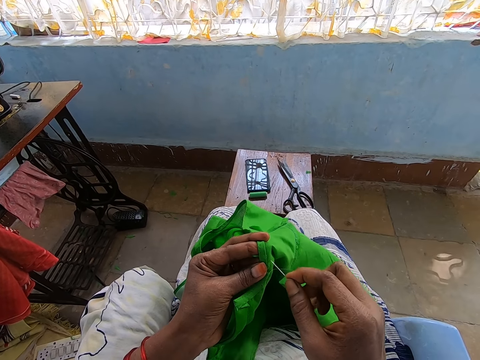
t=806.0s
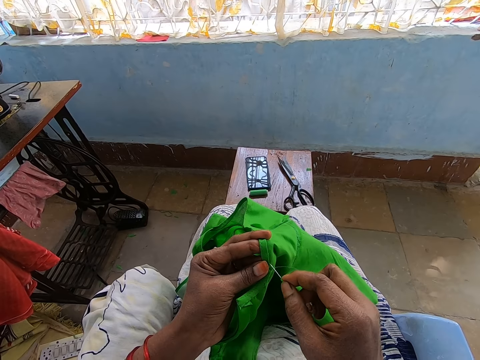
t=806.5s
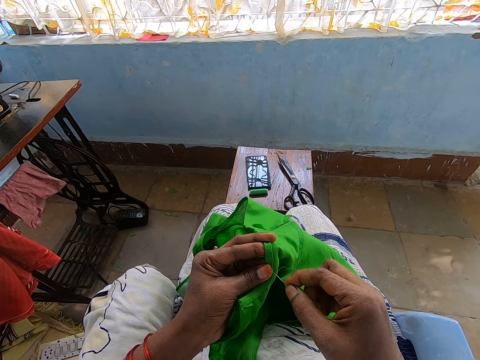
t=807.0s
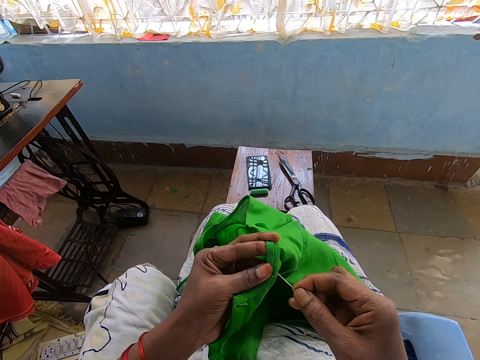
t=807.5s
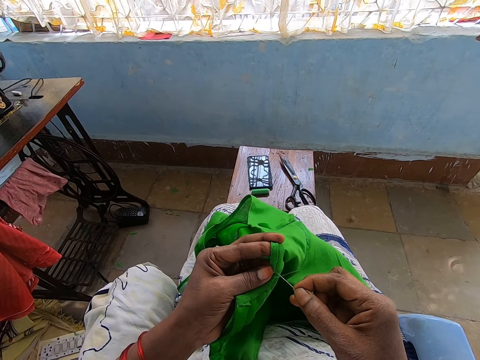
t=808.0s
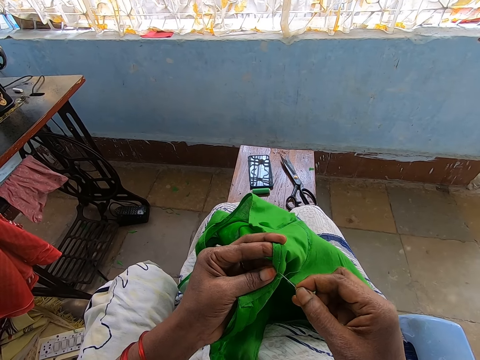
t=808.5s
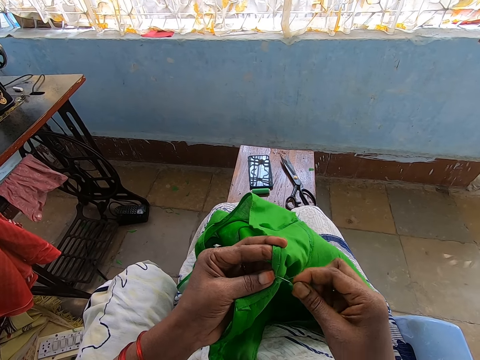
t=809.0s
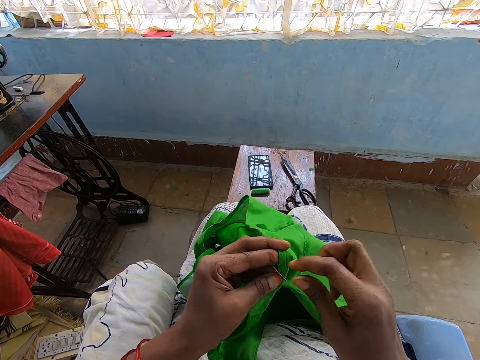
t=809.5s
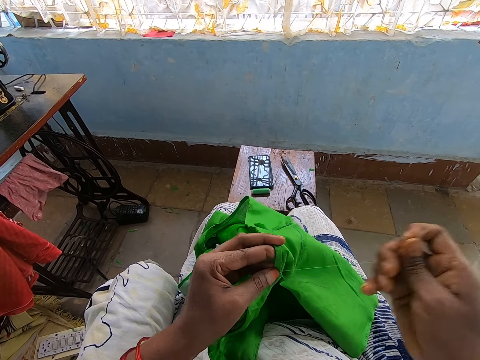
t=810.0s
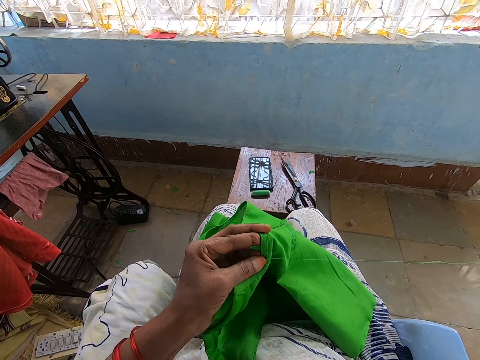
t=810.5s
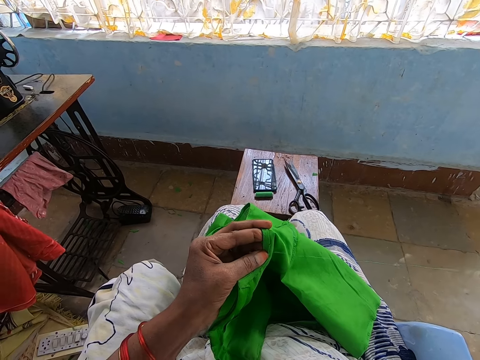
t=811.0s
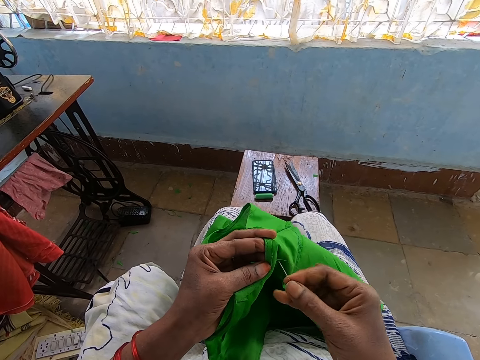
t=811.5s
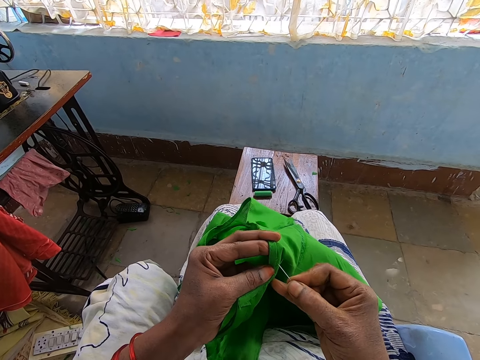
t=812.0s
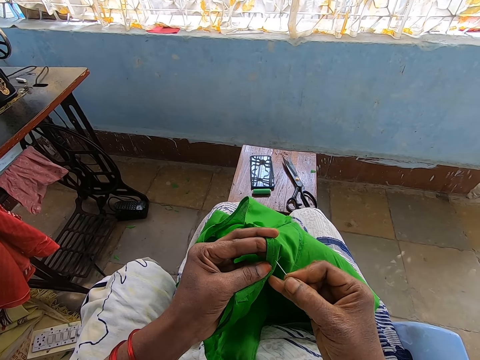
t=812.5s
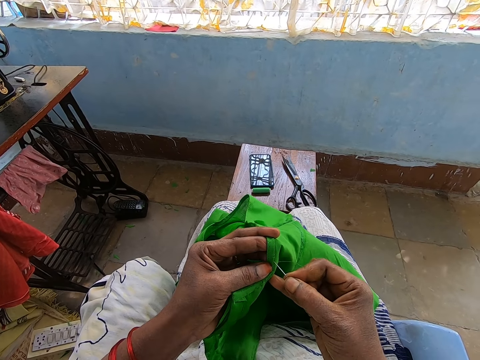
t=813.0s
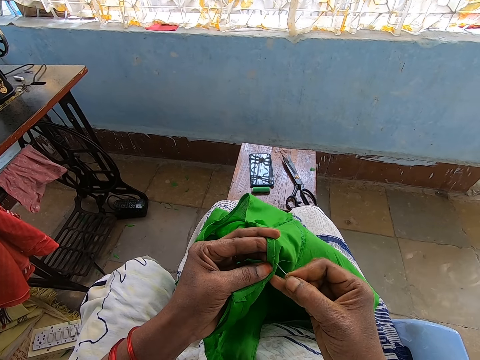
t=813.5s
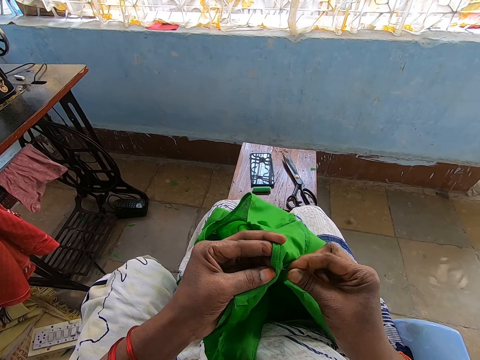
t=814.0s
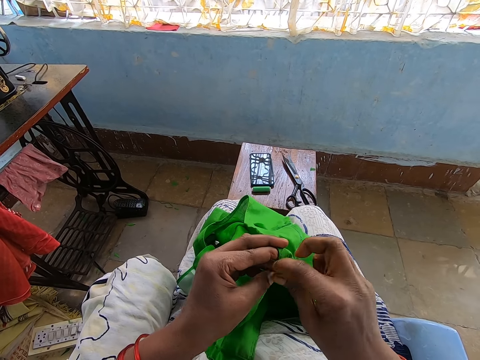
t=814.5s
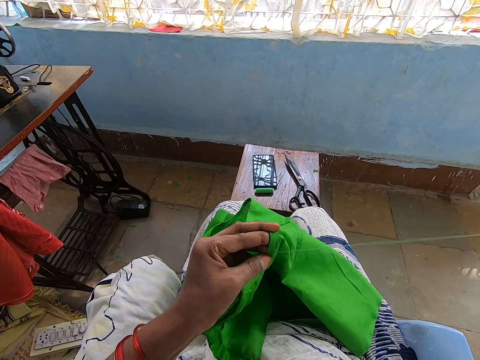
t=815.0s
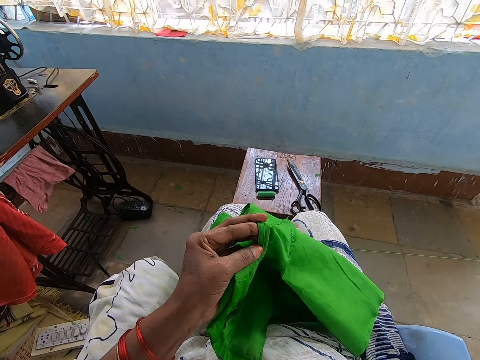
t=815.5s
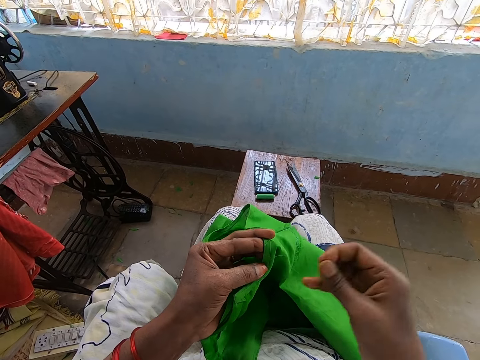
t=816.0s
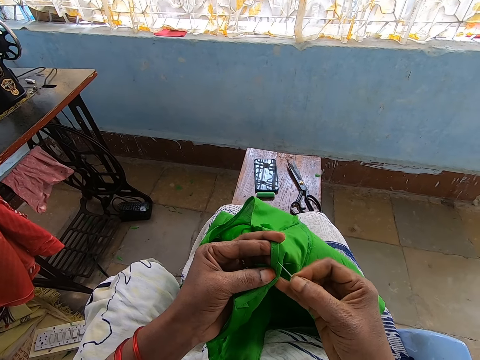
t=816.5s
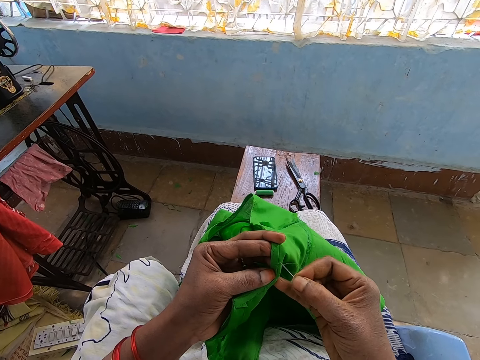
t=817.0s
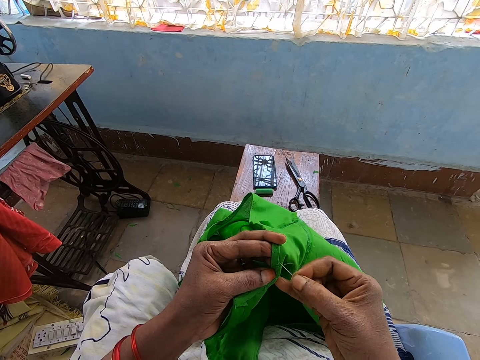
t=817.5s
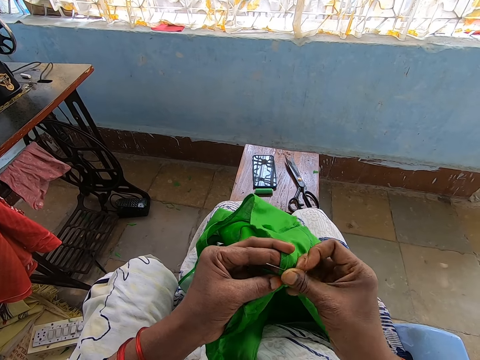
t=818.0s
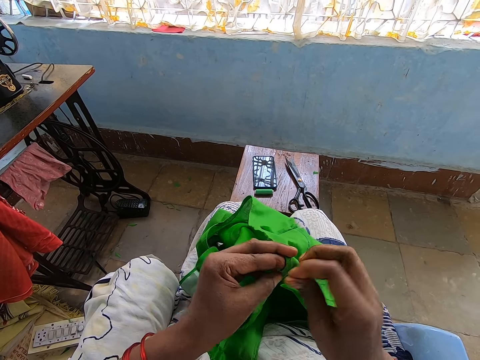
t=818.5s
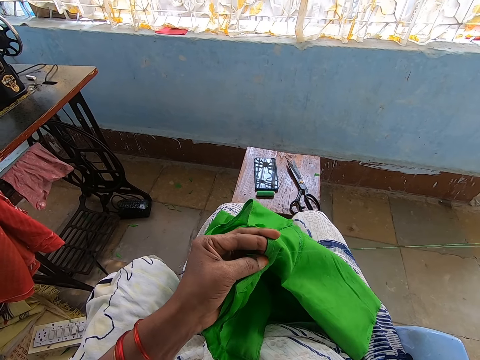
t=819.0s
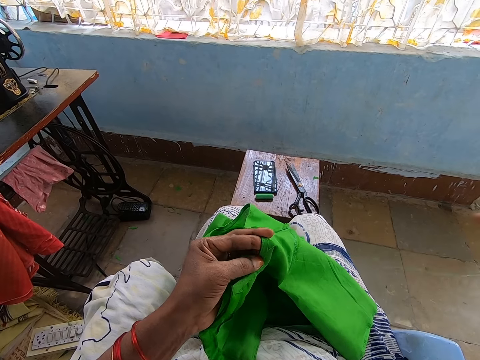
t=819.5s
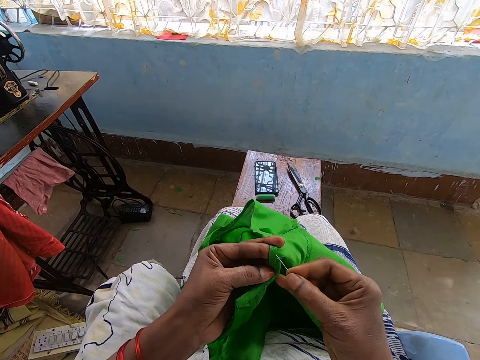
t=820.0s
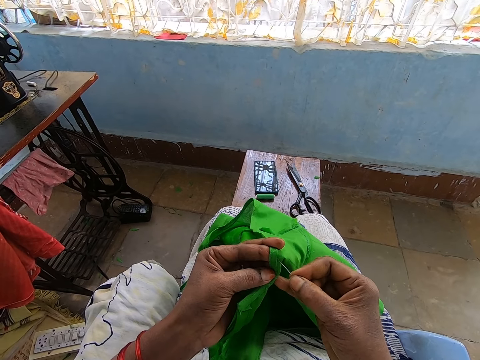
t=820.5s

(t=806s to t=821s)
The camera wearer sews the edge of the green cloth with the threaded needle in her right hand.

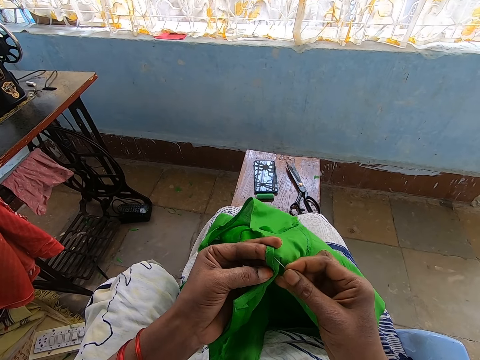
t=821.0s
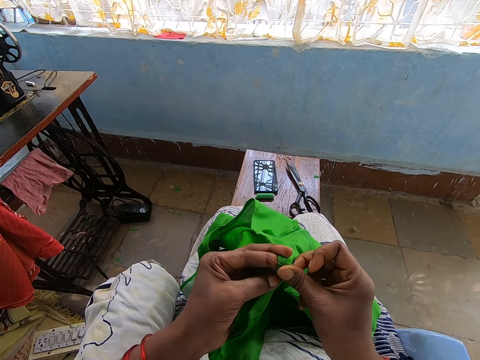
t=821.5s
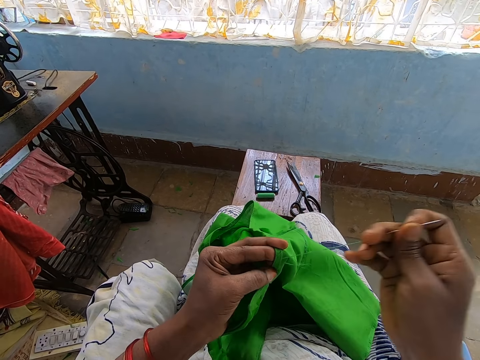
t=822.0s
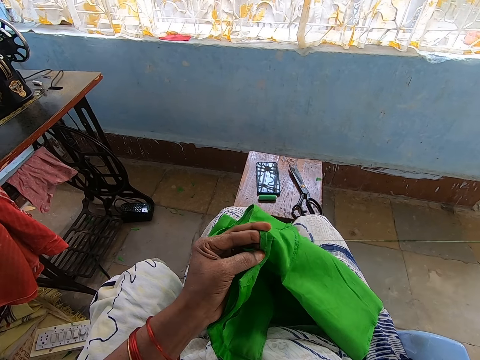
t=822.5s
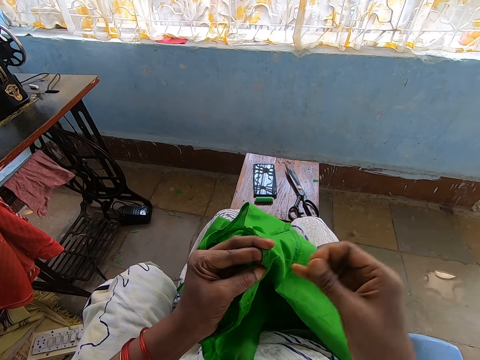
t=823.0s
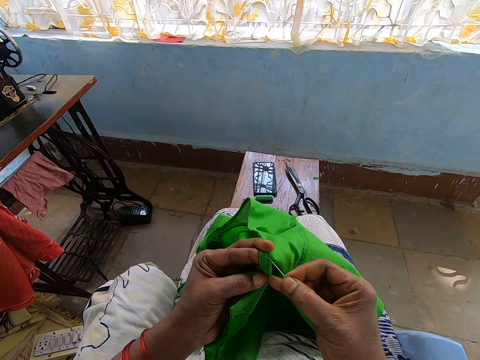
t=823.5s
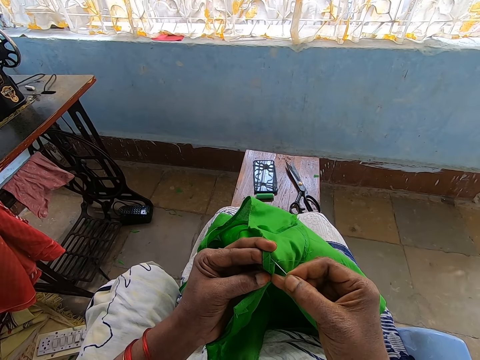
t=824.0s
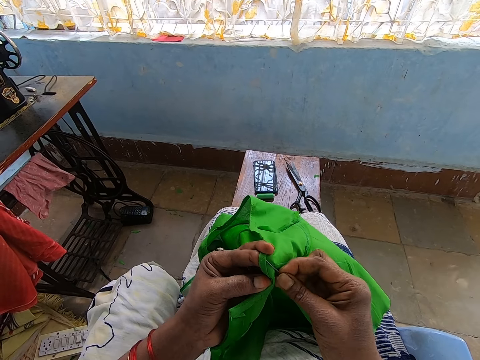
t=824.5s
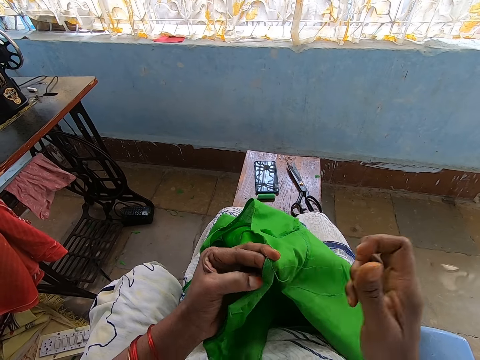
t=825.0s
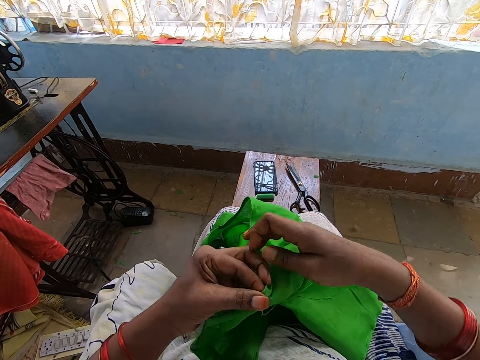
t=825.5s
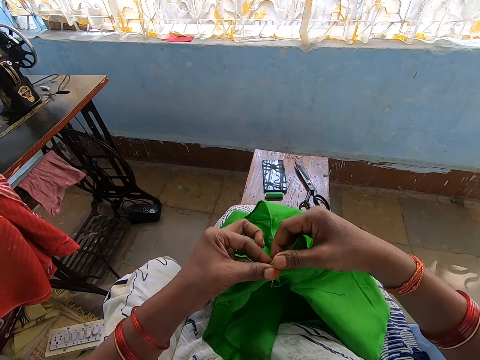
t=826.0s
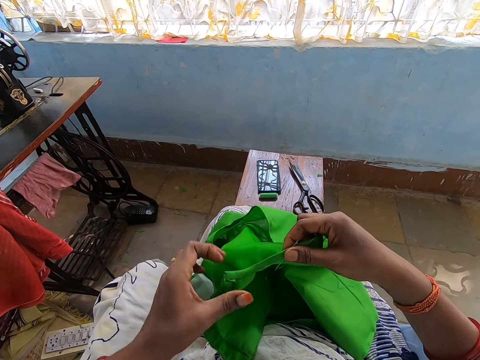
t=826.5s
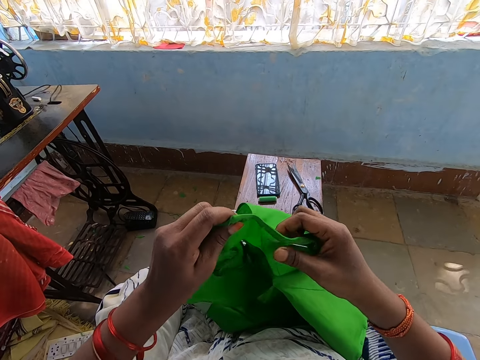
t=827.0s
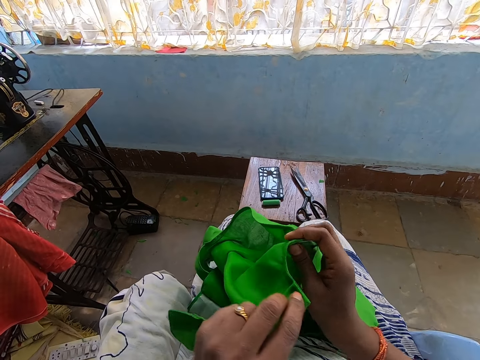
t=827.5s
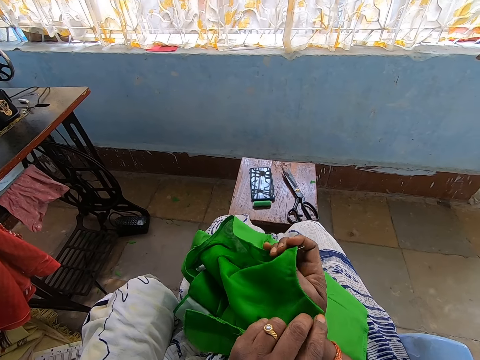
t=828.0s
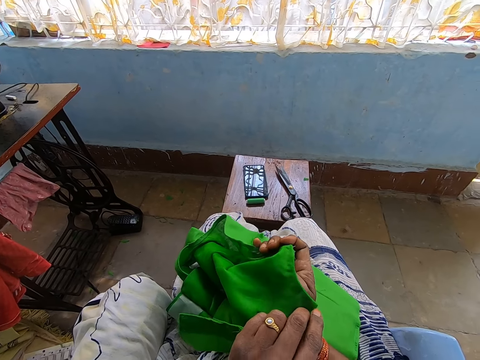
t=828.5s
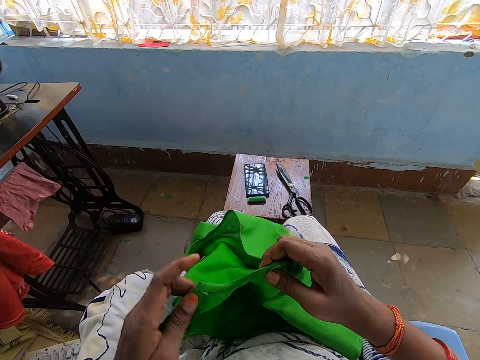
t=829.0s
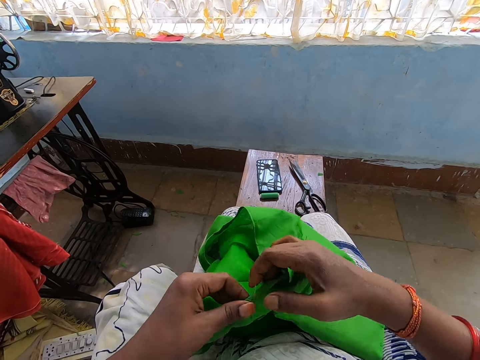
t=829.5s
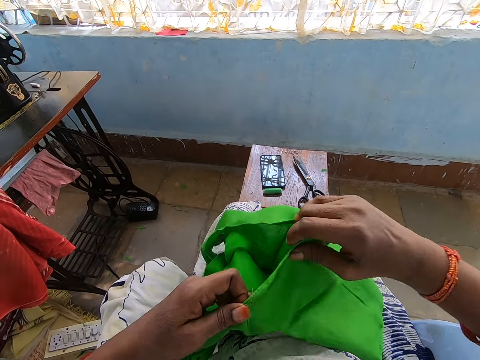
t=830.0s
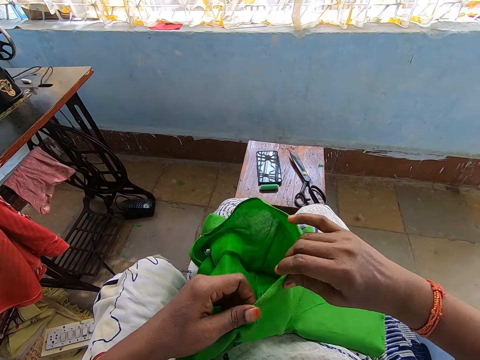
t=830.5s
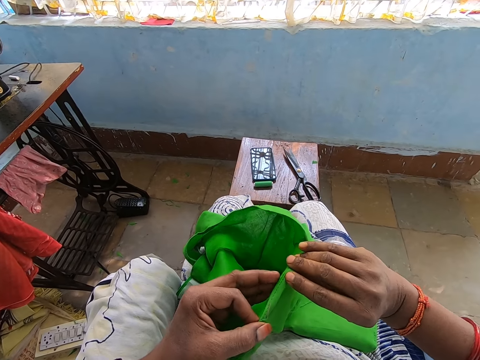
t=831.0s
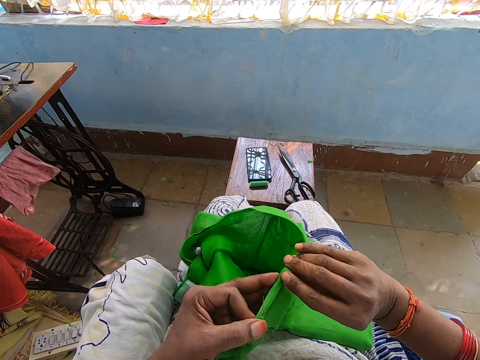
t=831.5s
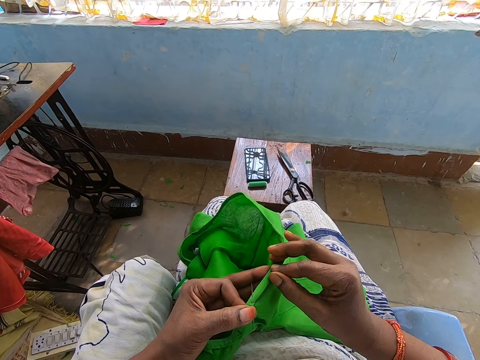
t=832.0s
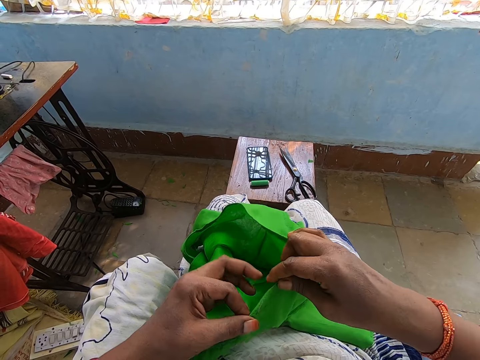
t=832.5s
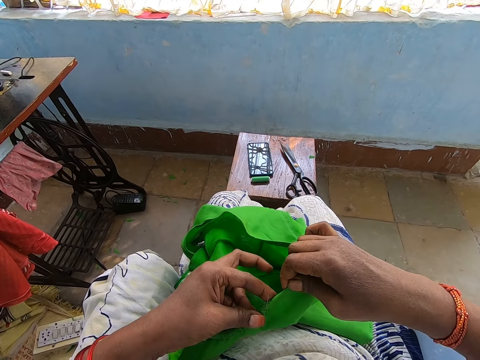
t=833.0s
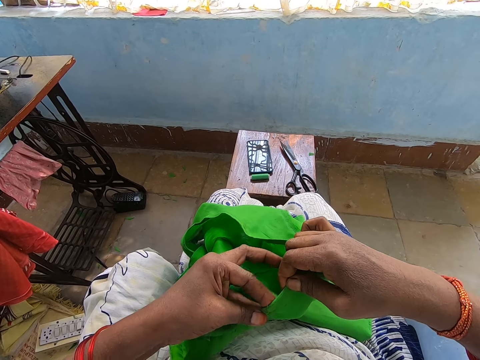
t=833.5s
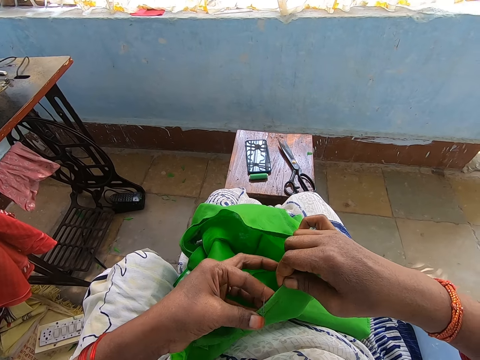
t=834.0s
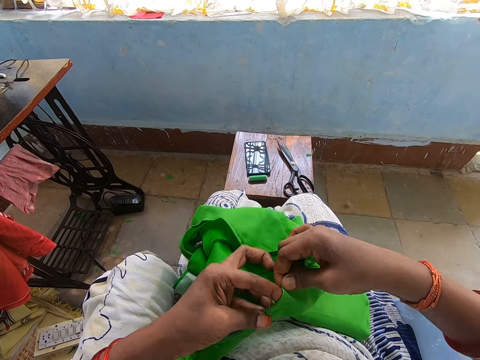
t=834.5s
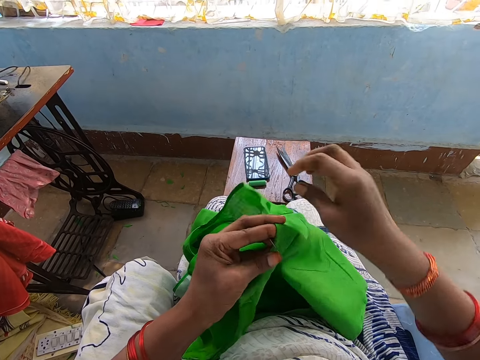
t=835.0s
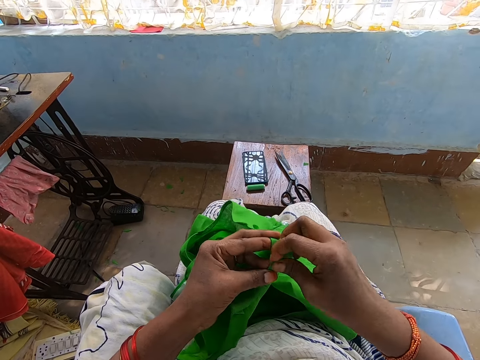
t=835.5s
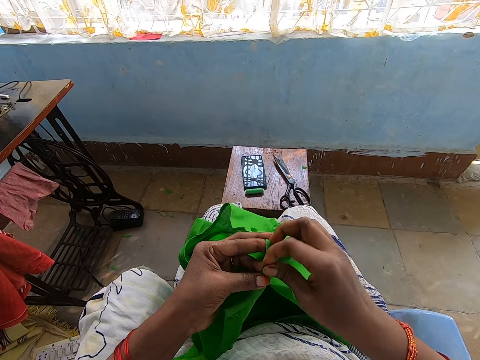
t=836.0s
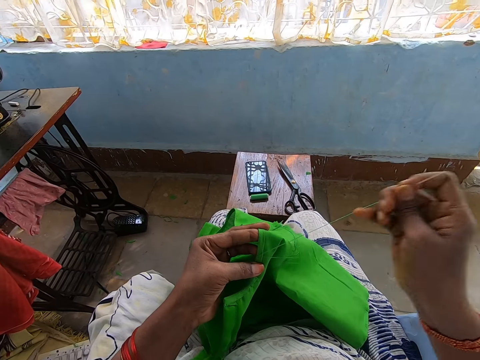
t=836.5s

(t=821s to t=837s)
The camera wearer looks at the cloth. They fold at the edge.
